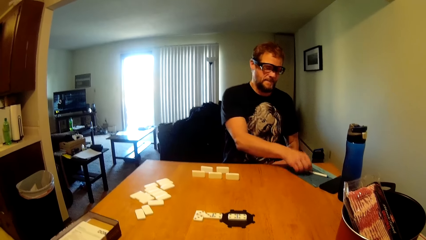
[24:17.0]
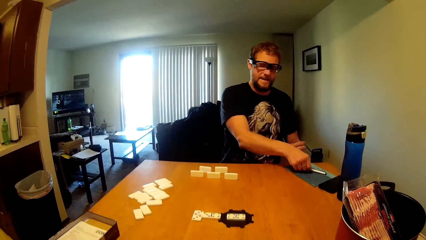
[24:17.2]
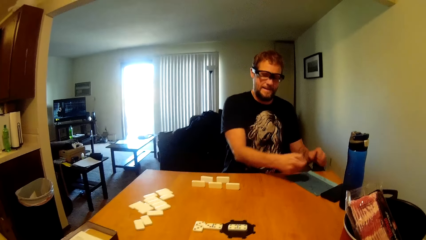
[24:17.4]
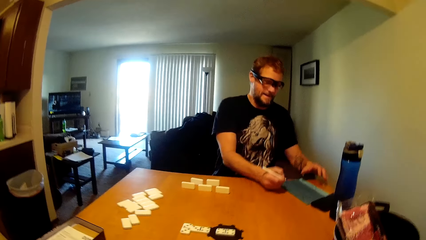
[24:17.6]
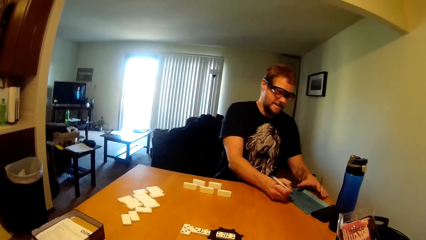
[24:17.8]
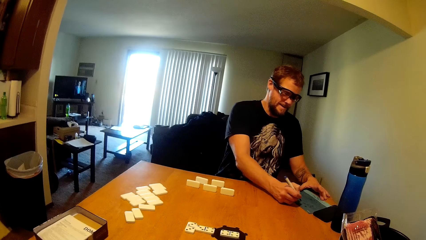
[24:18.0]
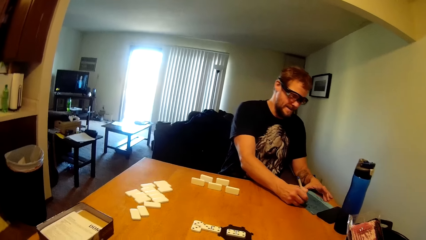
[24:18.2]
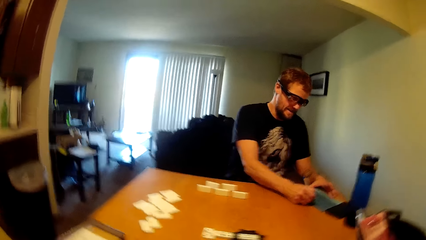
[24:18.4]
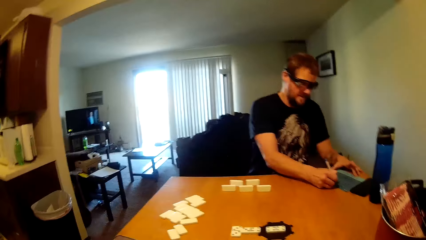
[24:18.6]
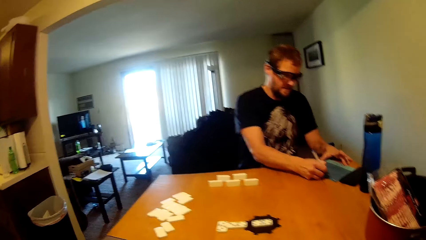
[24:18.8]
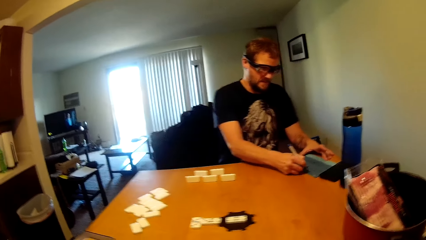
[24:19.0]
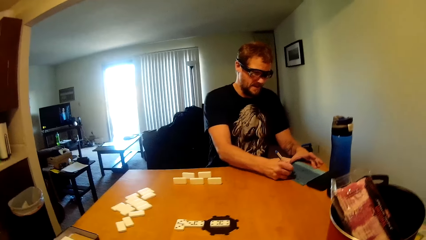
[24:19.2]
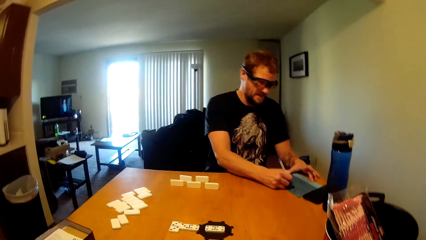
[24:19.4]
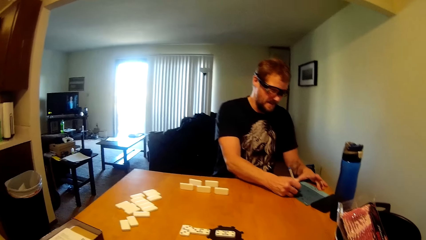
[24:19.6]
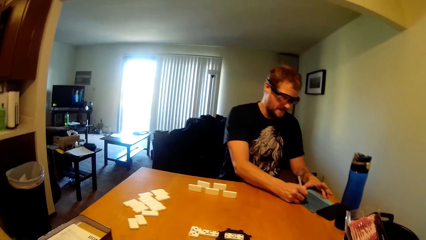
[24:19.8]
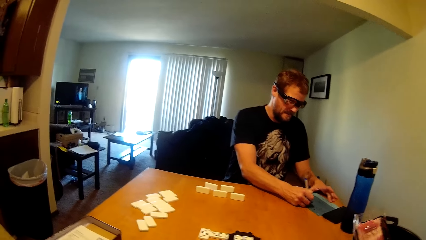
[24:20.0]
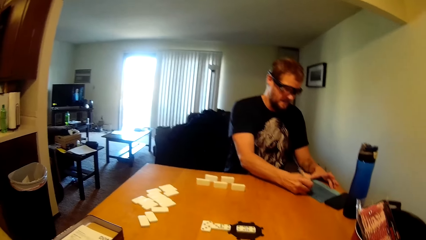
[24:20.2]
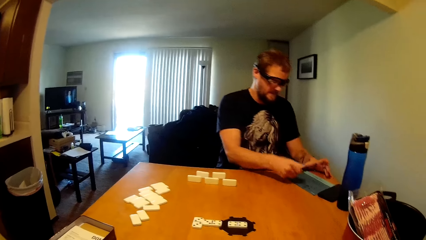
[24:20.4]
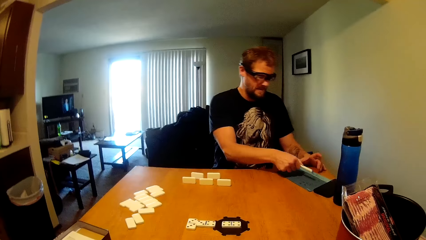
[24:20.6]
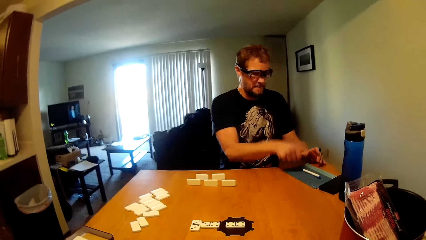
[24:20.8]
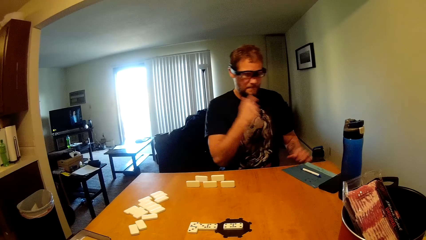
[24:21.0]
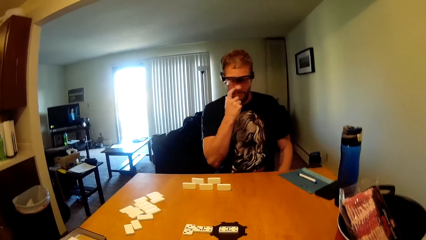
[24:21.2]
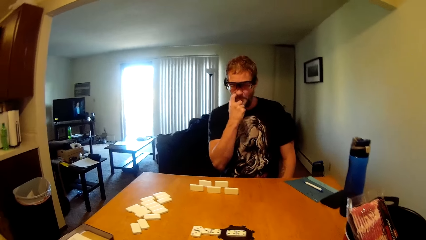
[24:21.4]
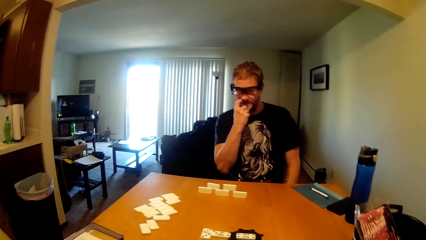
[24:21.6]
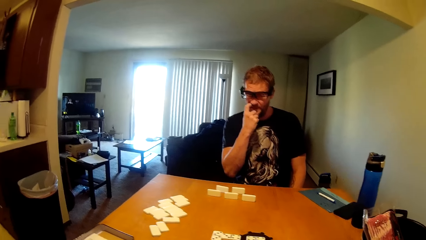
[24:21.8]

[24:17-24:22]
The camera wearer picks up a pen. A man picks up a pen from the table and writes on the file. The camera wearer writes down on a notebook. The man puts the pen down. The camera wearer puts down the pen.

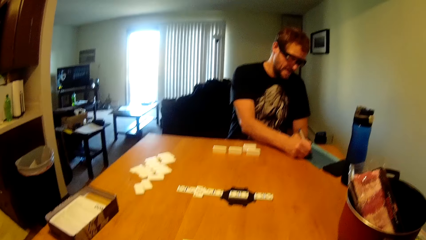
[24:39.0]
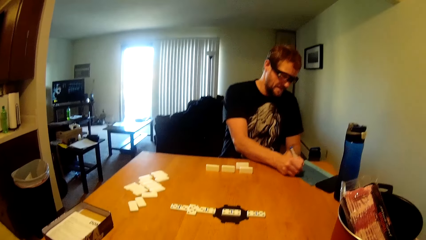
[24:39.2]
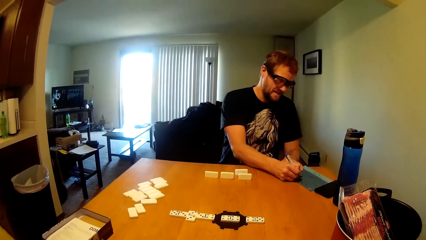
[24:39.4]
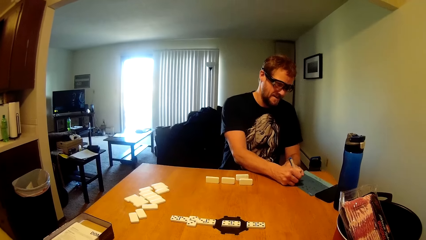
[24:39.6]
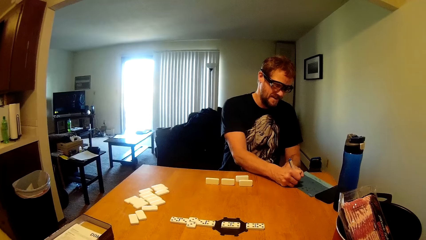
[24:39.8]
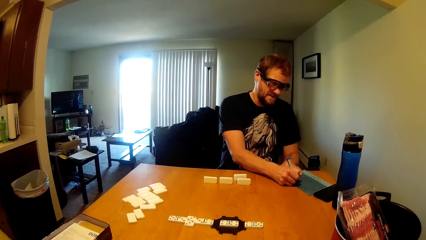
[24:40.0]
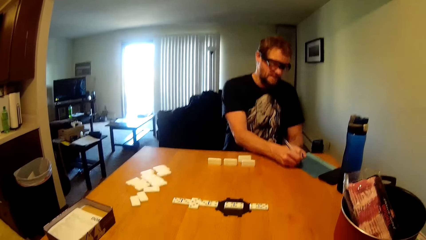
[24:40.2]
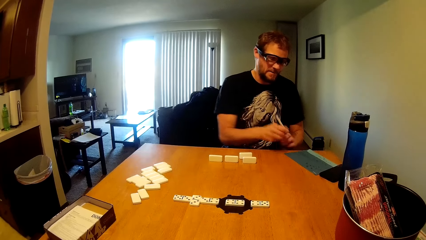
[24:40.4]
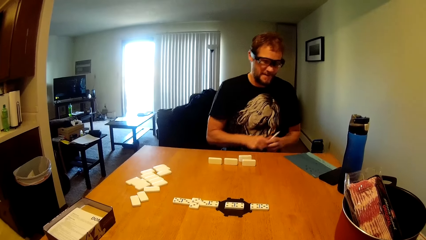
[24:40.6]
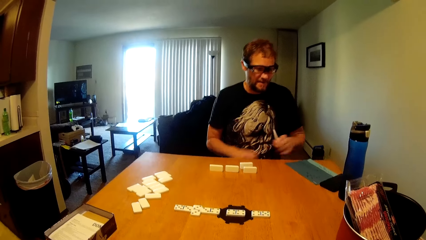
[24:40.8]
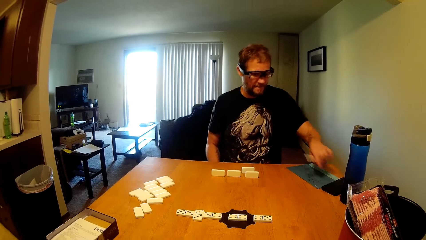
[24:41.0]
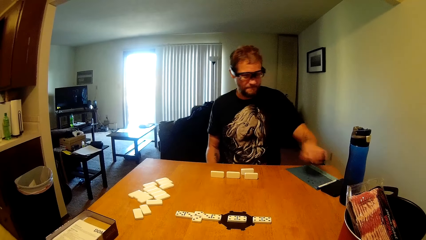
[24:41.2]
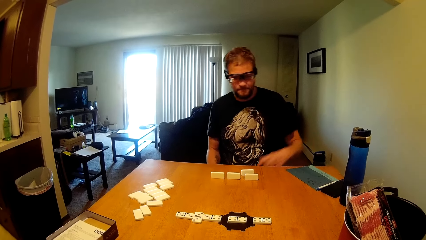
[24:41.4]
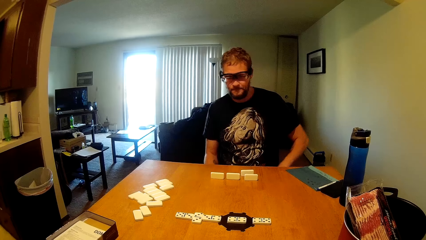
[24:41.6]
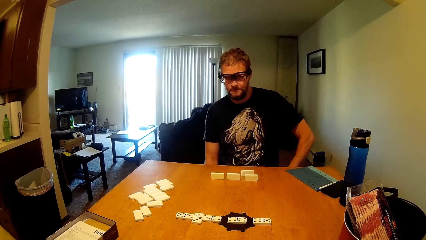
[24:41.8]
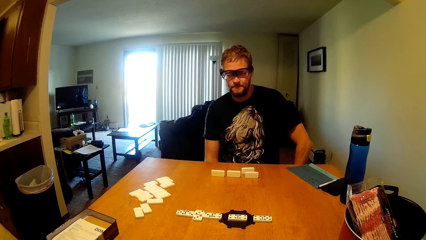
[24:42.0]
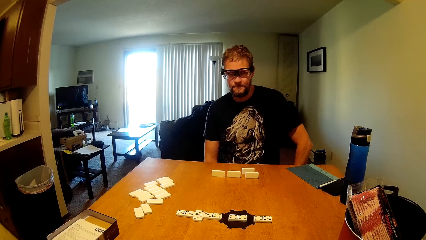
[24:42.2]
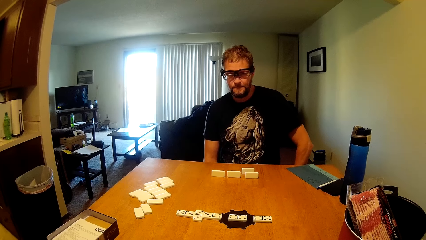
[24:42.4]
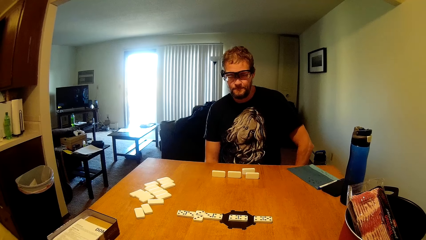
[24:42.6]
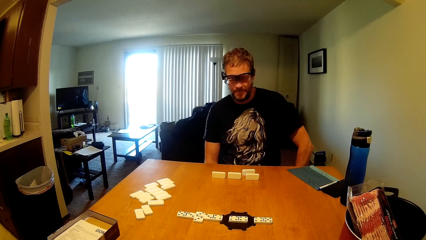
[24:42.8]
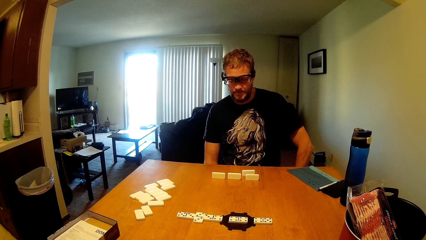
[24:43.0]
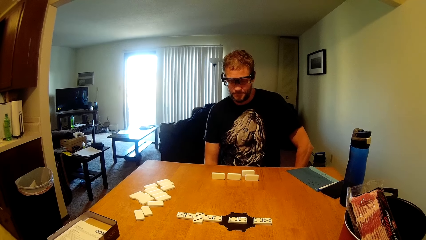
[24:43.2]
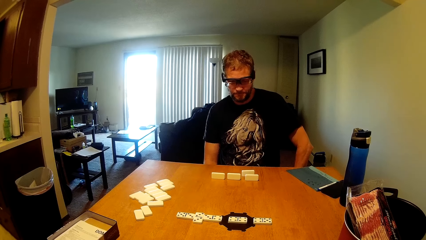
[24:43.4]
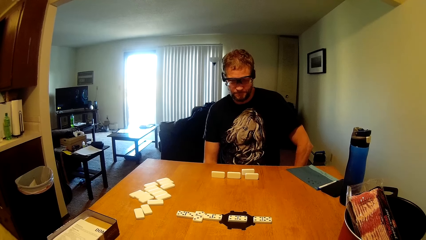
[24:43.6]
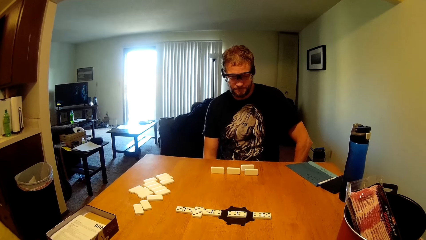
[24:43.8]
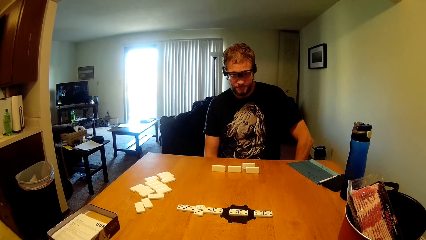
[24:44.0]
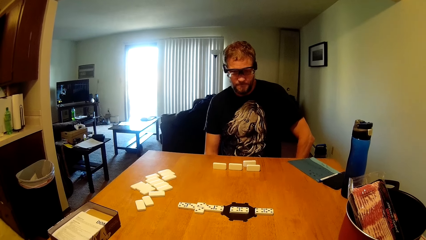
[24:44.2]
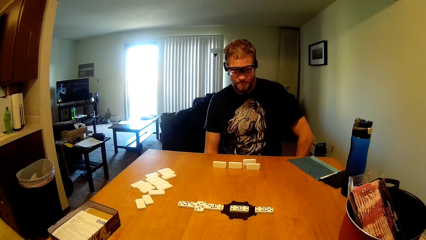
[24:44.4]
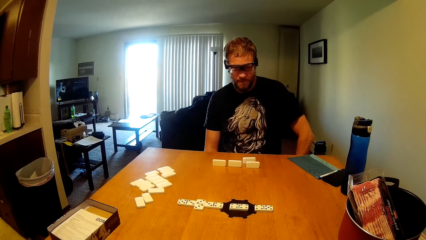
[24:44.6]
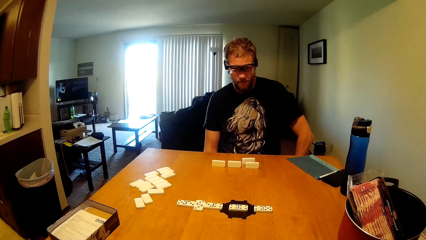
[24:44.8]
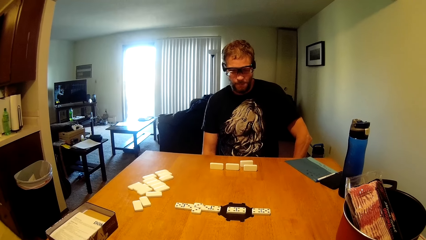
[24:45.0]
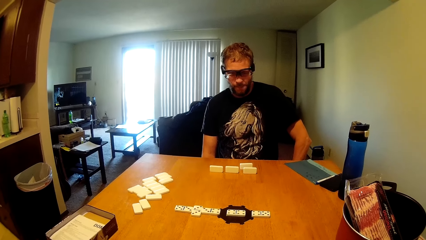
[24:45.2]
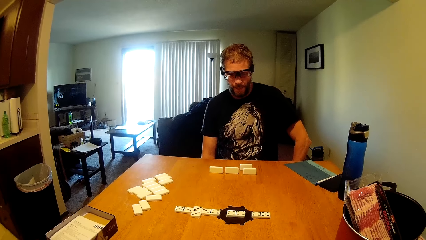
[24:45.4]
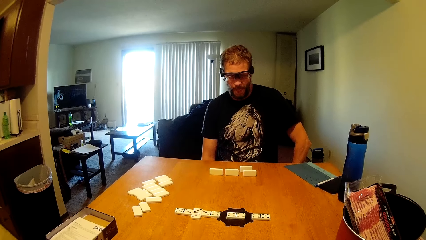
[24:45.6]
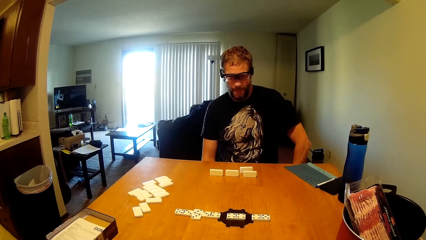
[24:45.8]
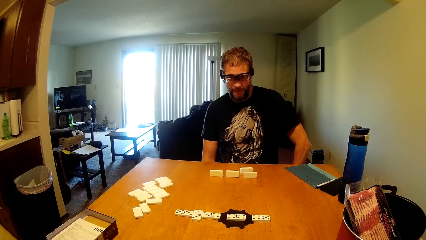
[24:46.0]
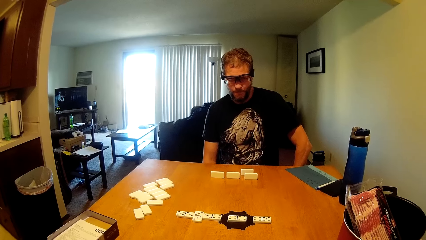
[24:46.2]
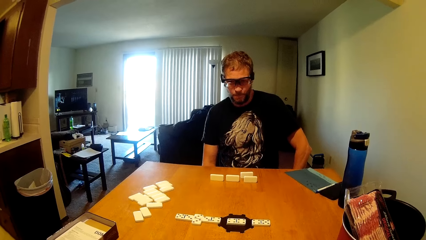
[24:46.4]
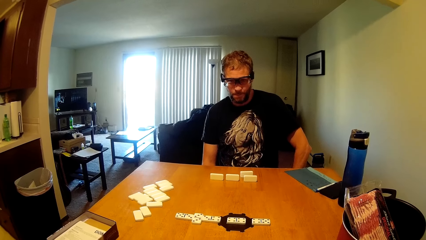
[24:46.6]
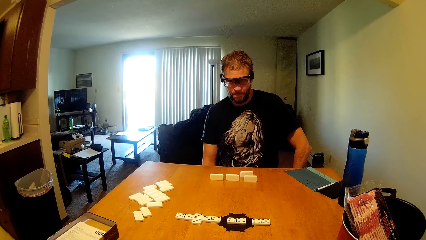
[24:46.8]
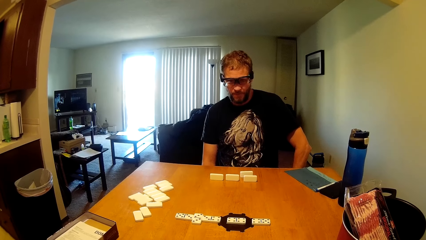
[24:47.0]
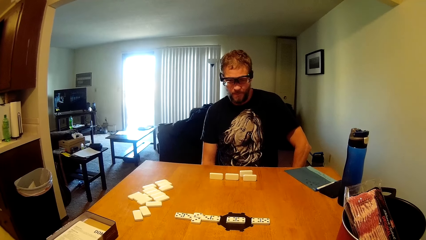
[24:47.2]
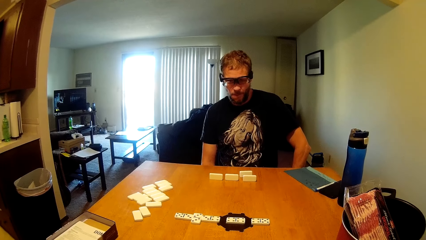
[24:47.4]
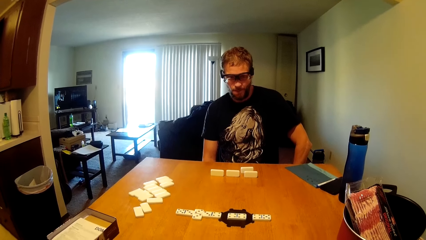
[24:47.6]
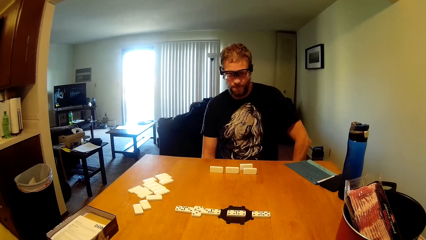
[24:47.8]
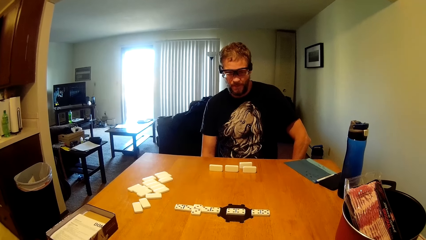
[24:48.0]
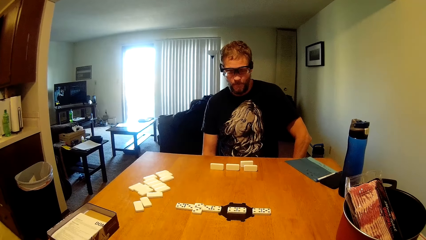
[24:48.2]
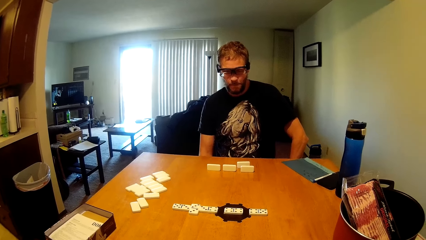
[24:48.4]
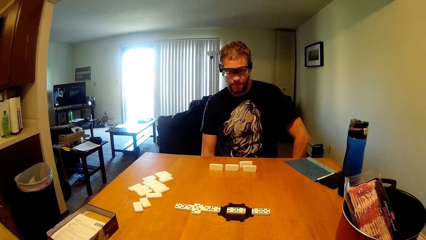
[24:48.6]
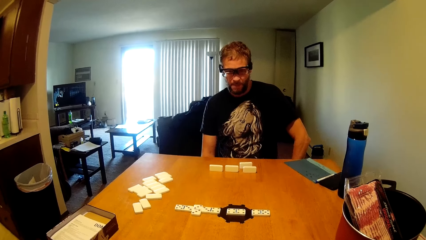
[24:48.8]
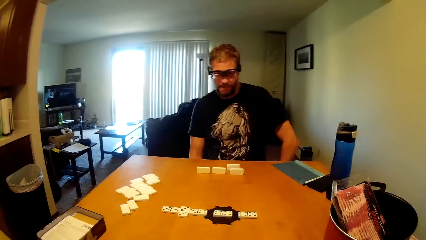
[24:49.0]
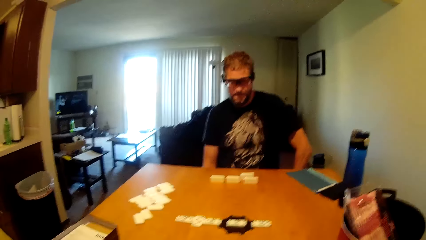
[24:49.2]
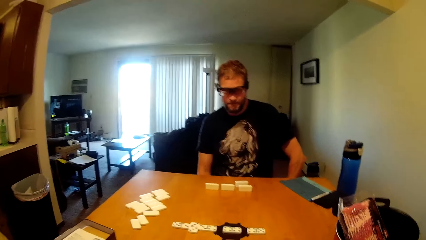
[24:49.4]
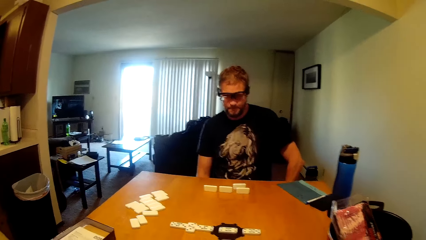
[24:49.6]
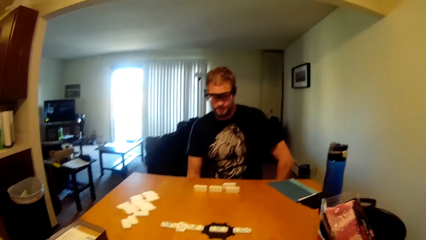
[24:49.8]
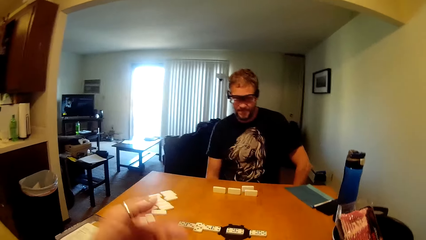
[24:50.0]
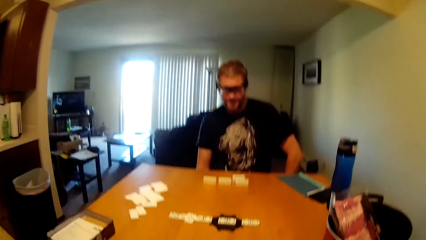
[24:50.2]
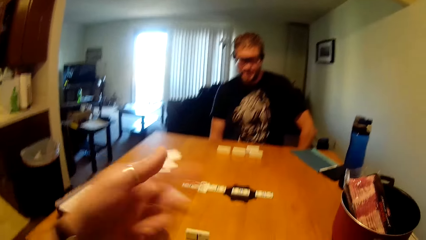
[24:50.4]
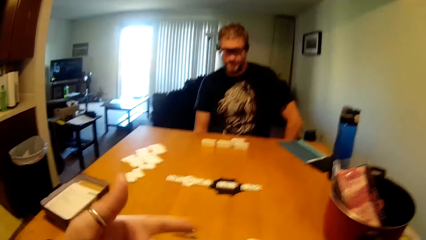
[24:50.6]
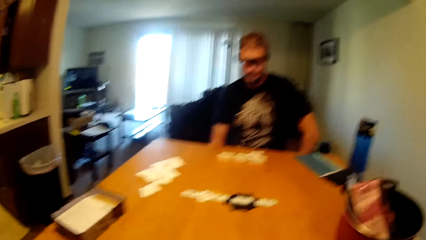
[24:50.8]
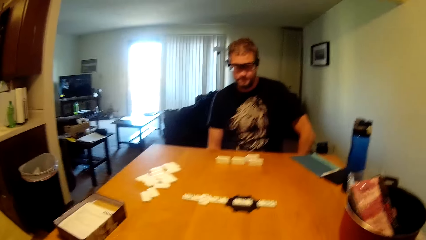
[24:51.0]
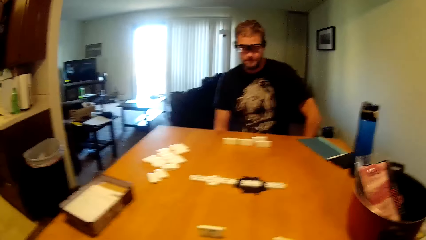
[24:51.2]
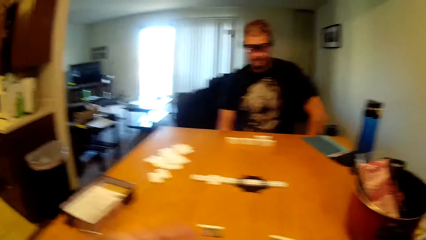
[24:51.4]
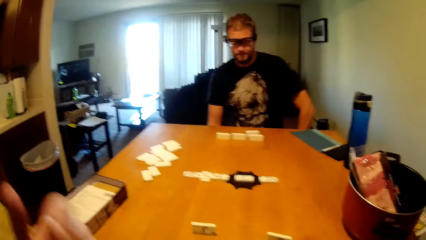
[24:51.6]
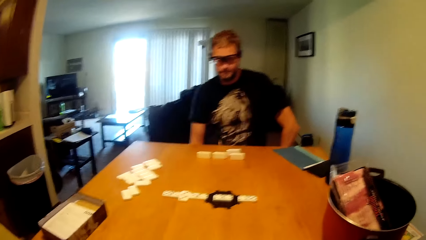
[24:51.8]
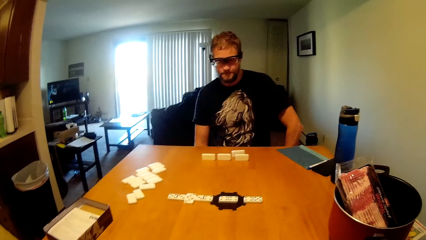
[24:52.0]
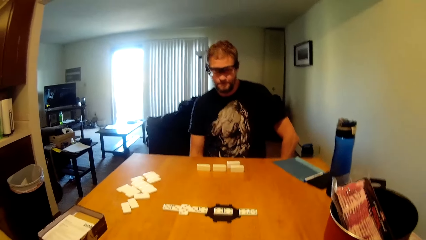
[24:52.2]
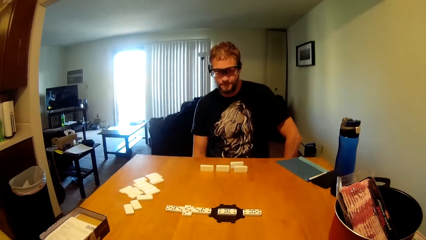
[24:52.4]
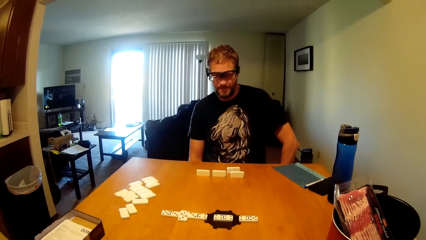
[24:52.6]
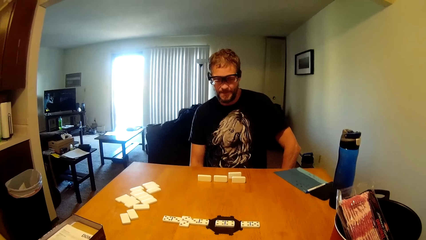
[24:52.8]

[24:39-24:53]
The camera wearer writes down on a notebook. A man writes on the file and puts the pen down. The camera wearer puts down a pen. The man checks the dominoes on the table. The camera wearer talks as he gestures with hands.
